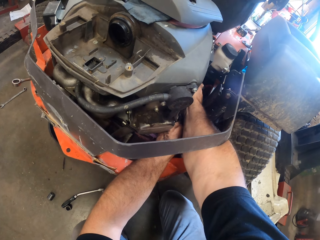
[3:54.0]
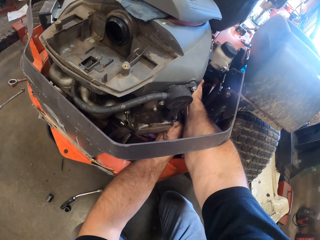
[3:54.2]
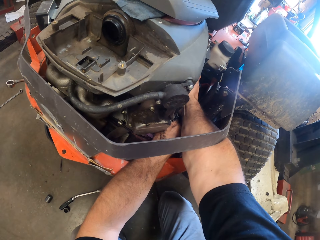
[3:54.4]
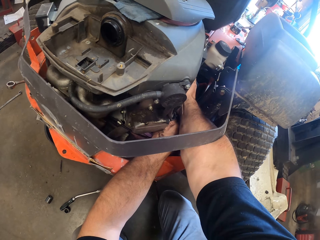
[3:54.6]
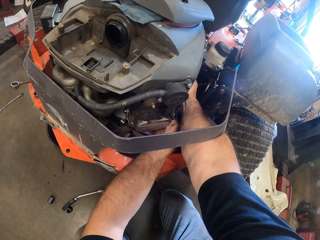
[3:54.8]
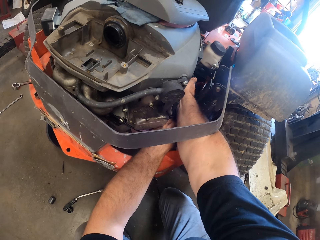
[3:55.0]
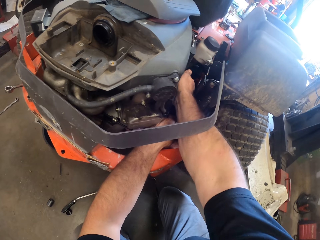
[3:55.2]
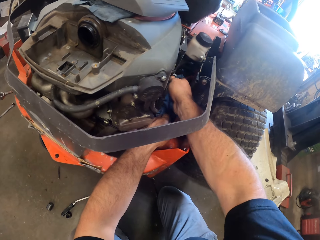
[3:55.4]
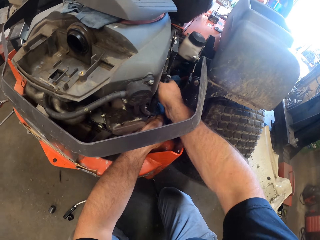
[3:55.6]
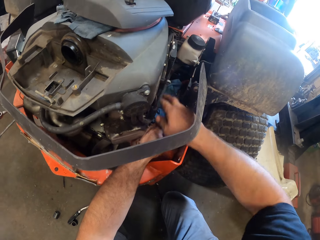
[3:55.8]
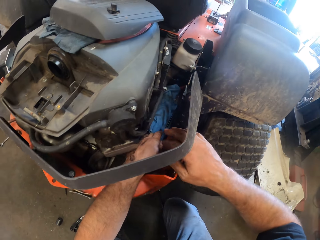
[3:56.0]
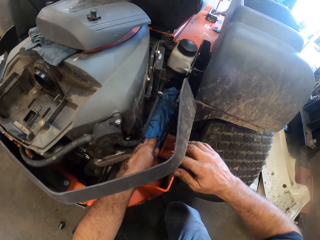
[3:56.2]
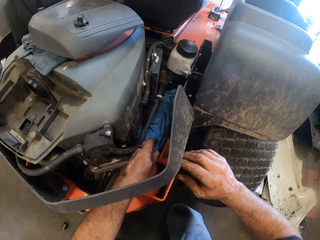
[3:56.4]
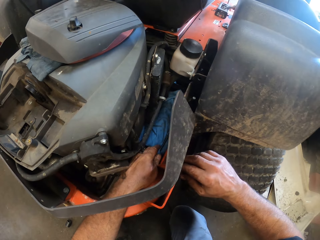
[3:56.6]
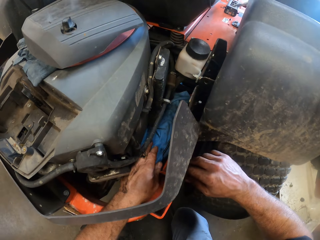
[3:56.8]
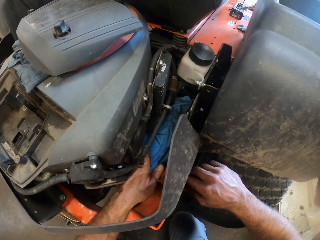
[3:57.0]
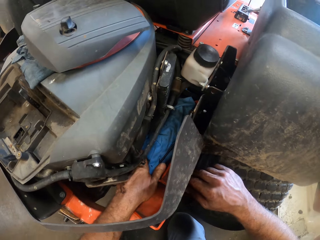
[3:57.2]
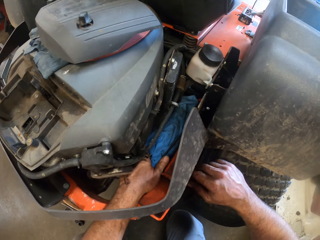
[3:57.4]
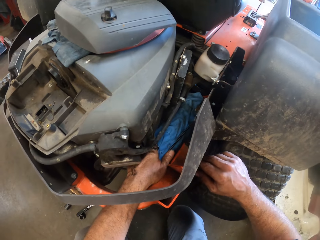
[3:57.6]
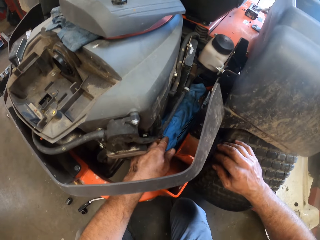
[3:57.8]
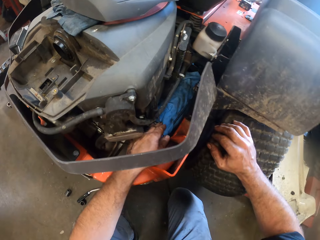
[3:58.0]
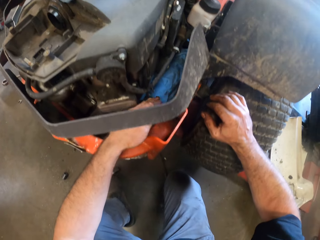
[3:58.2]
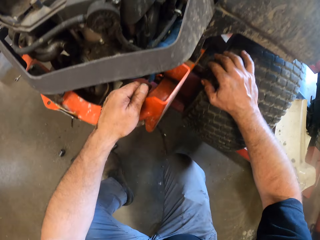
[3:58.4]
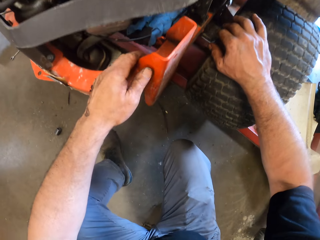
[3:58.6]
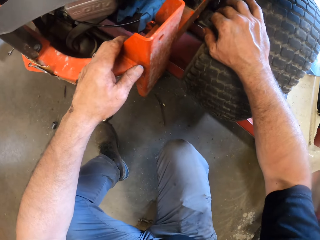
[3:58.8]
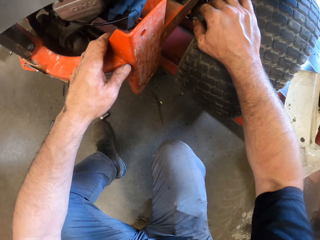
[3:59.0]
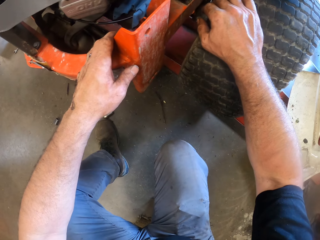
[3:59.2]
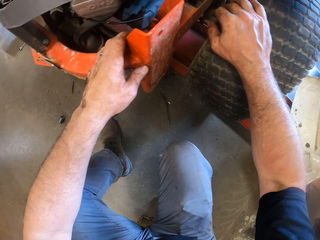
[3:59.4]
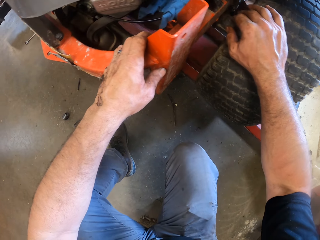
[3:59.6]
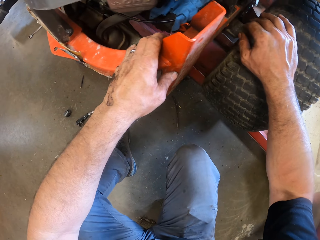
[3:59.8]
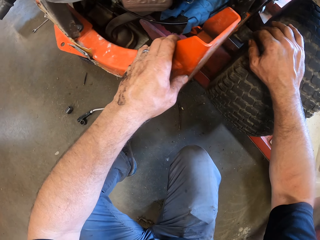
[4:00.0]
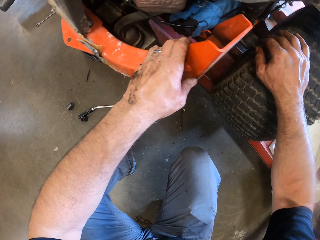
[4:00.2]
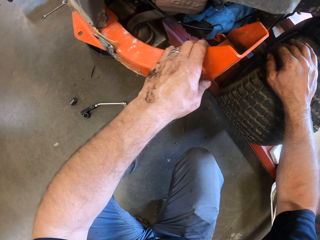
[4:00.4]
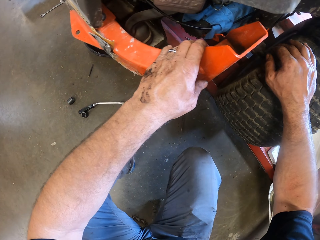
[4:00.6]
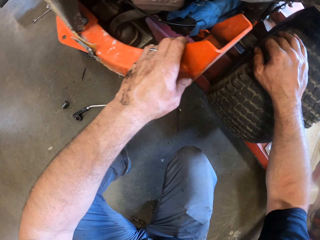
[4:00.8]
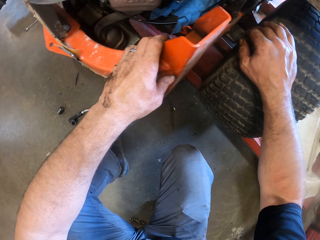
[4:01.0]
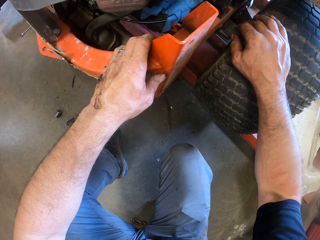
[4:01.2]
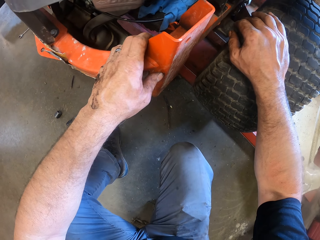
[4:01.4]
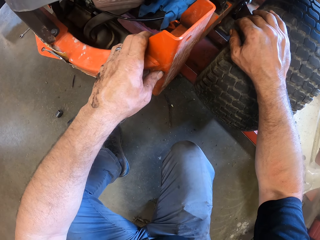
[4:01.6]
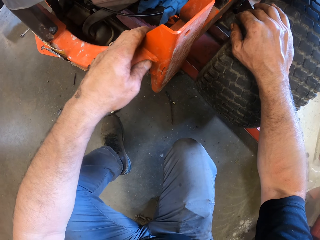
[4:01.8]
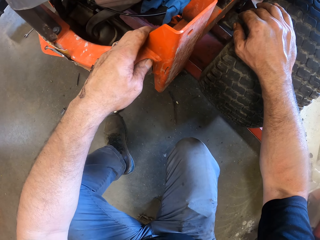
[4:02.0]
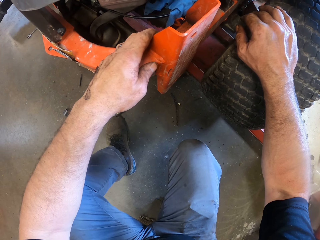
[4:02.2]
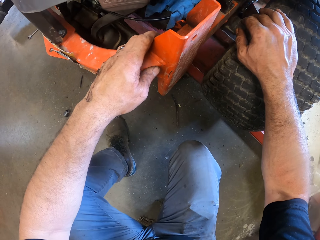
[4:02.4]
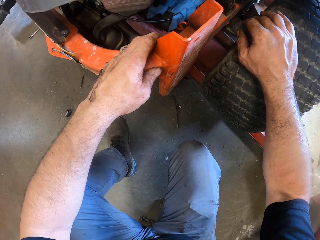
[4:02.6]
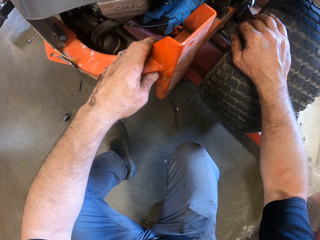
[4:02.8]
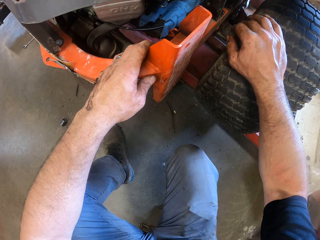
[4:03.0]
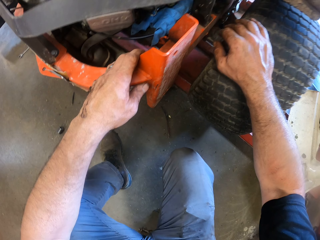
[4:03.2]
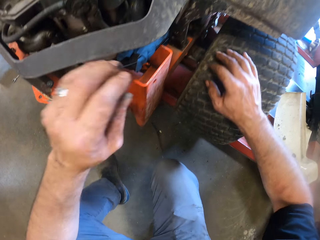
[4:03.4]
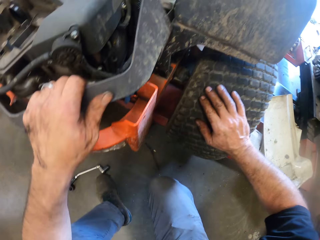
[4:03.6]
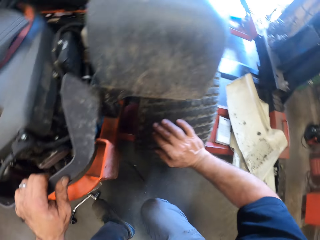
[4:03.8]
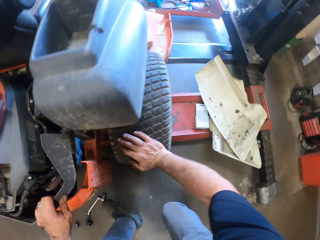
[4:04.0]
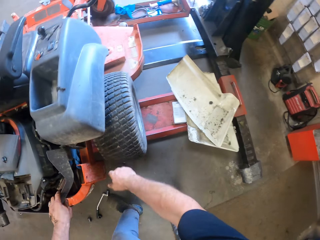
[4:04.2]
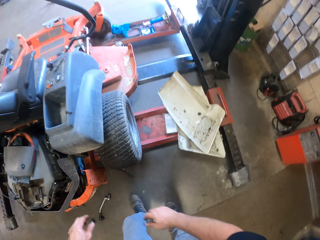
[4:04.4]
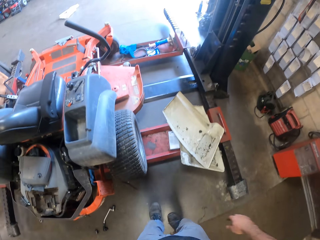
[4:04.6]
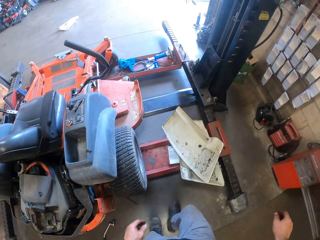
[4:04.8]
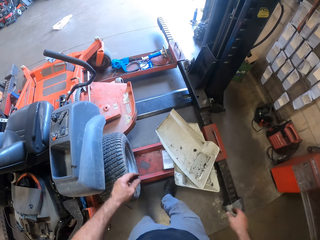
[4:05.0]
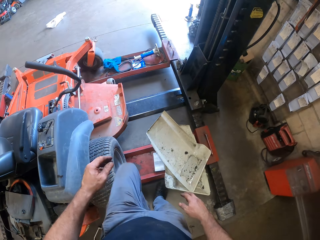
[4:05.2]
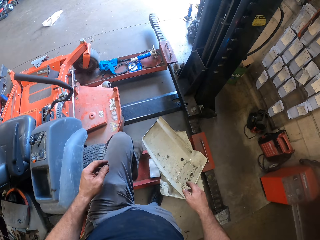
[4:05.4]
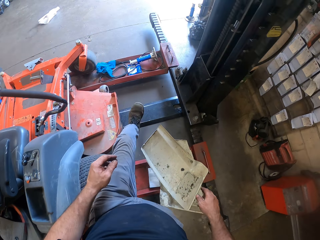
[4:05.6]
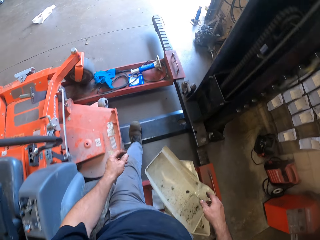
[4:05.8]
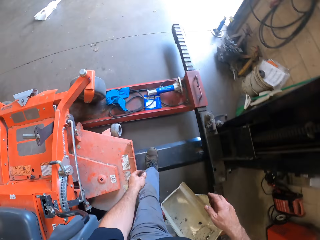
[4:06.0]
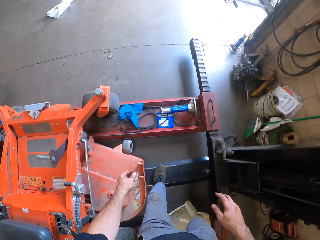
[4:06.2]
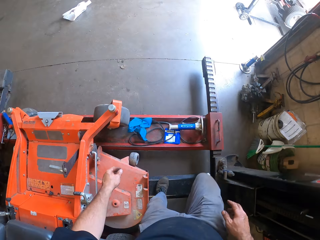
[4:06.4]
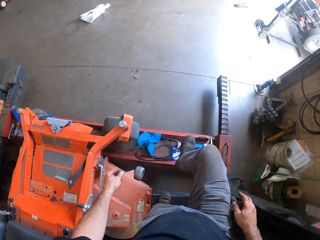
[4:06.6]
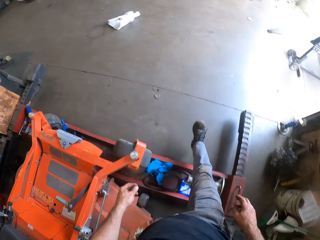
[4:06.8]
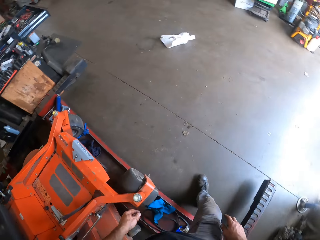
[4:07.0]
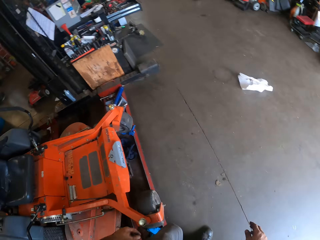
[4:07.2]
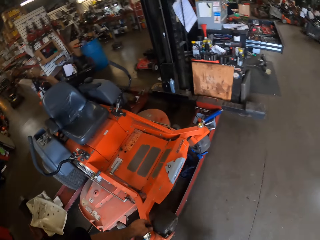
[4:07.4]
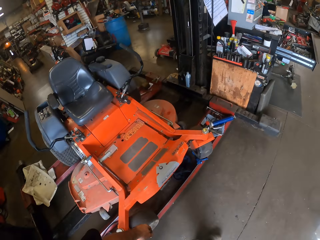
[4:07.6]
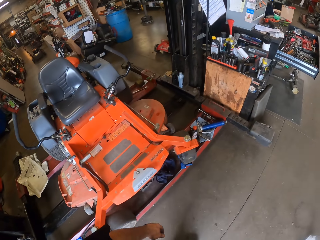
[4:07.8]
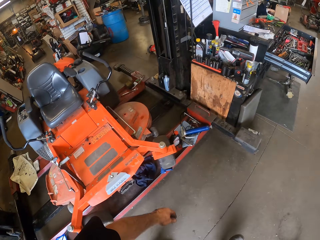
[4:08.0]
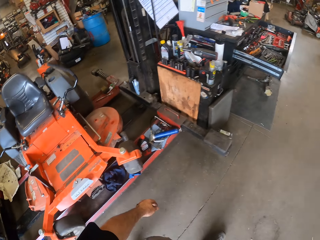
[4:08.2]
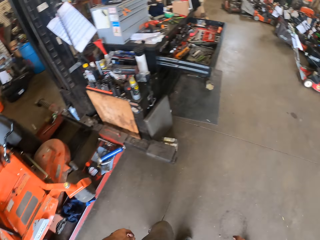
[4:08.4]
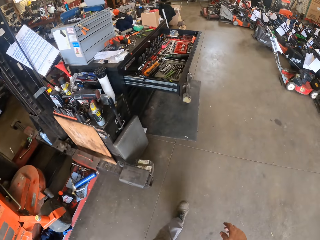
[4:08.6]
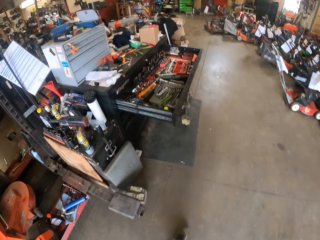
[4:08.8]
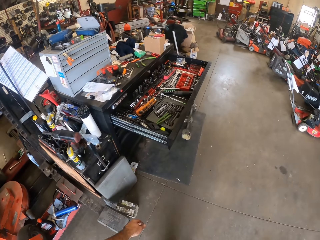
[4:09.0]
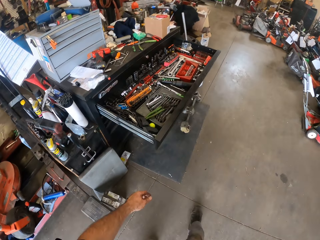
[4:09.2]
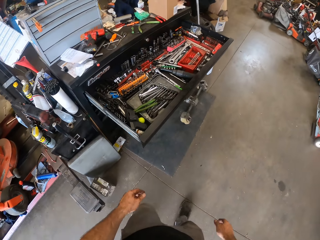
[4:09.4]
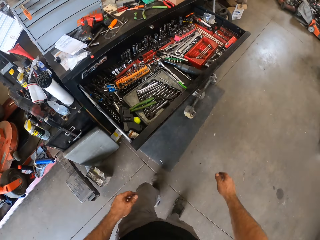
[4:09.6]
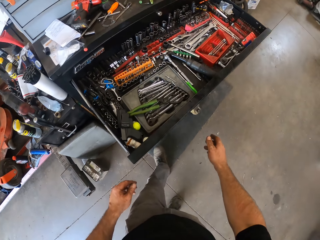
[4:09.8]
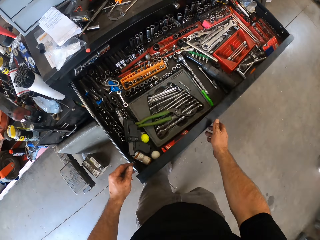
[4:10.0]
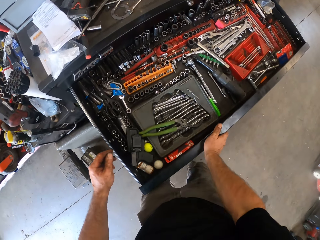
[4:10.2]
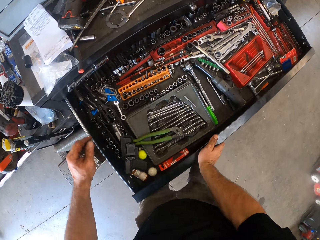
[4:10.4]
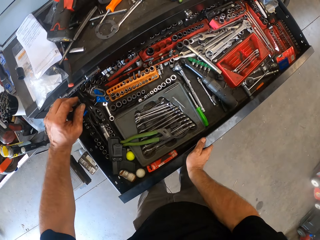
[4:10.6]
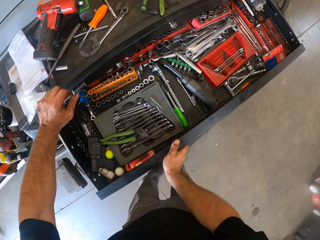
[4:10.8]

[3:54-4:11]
The camera wearer moves his head. He removes both his hands from the lawnmower. He touches a tyre with his left hand. He turns left. He touches the lawnmower with his left hand. He stands upright. He walks round the workshop. He walks towards the table. He closes the drawer with his right hand.

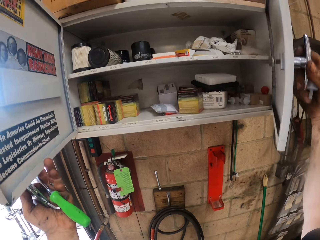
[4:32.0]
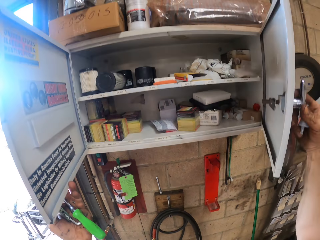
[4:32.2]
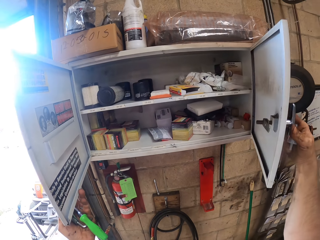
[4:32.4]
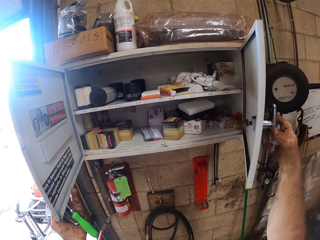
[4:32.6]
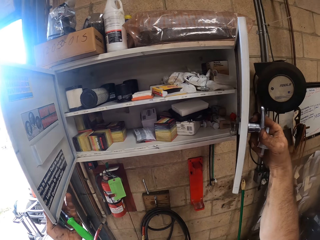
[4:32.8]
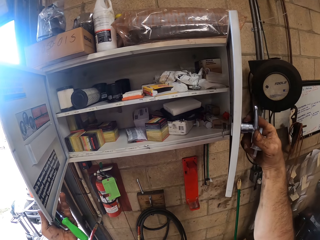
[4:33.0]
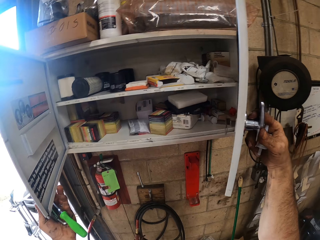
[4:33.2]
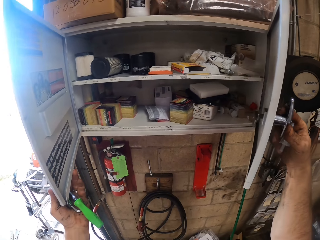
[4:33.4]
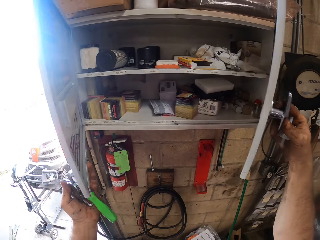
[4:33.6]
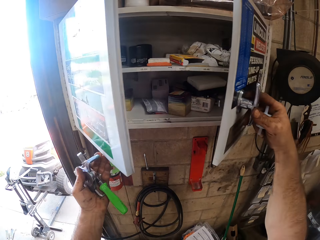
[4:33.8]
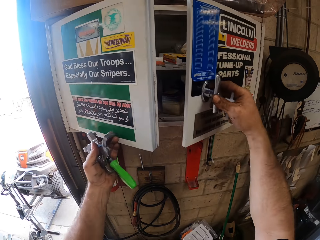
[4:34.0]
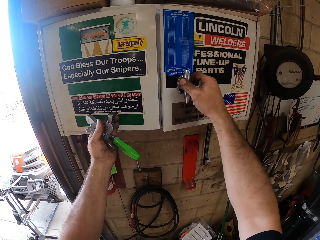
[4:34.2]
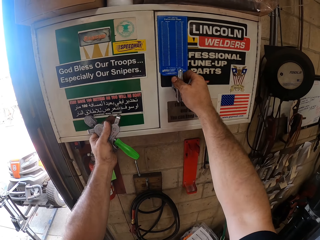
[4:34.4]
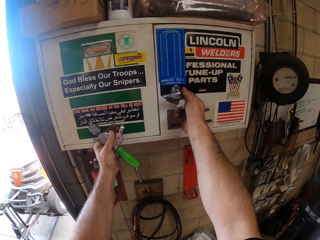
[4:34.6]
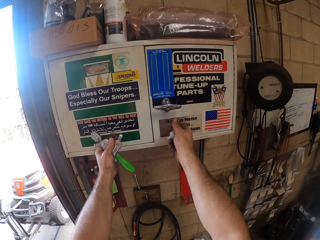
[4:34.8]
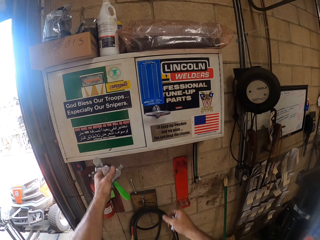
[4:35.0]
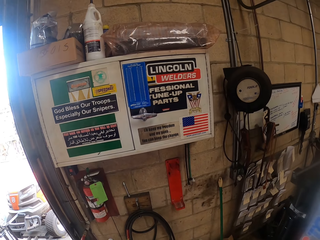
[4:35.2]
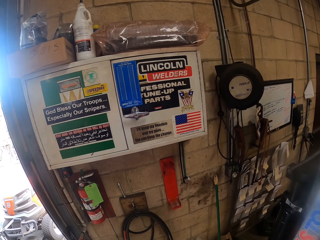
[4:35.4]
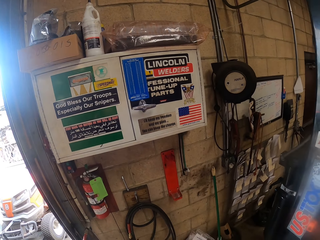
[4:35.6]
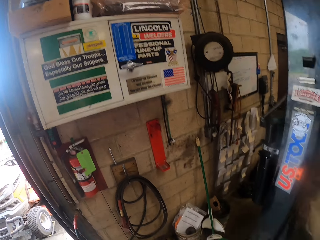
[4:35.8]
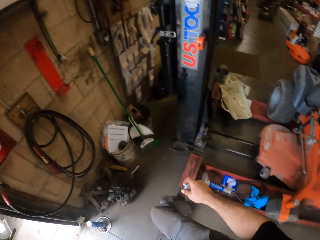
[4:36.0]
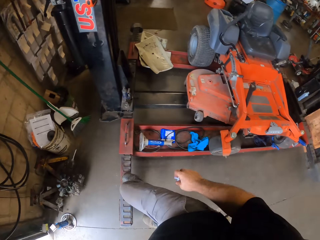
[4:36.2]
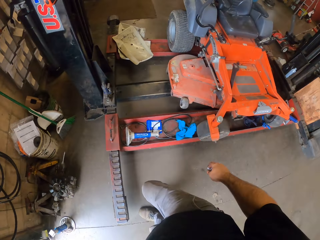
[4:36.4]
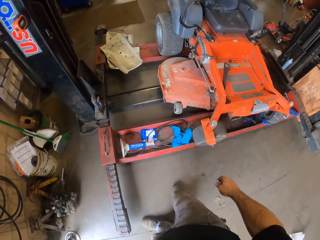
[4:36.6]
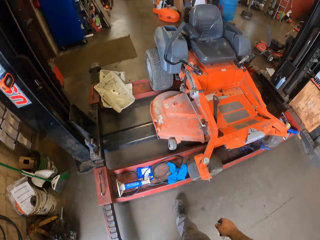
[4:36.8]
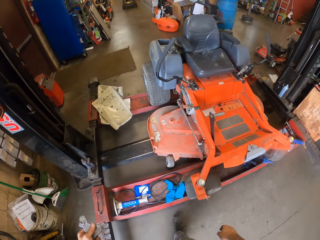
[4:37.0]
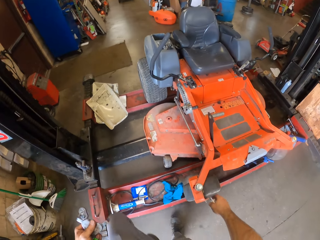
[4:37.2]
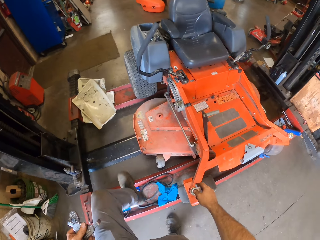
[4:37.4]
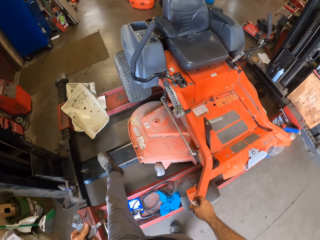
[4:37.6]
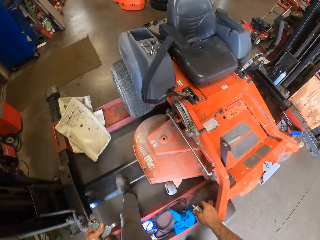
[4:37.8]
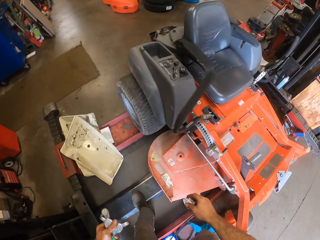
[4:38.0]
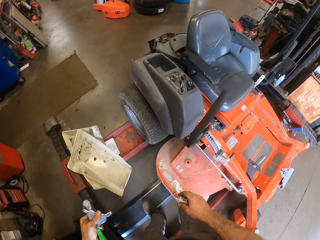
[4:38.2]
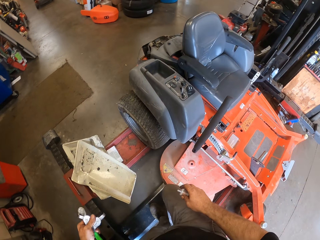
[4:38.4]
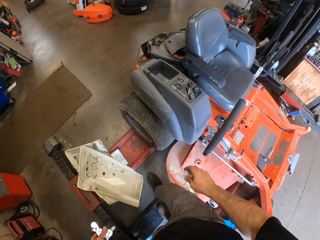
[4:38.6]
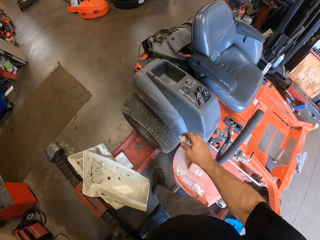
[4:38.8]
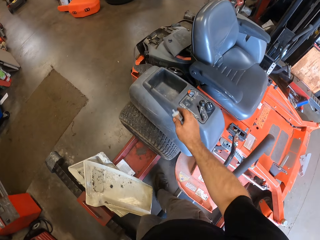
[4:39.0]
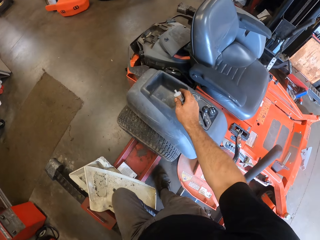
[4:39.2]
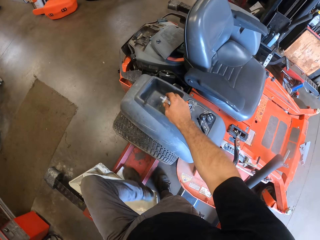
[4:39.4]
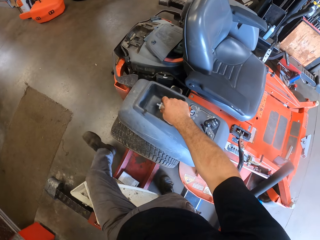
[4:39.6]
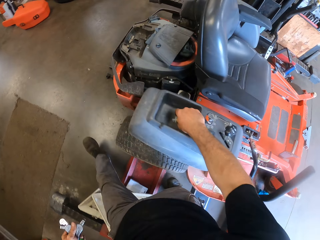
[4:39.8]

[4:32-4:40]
The camera wearer closes the wall cabinet doors with both hands. They turn left. They walk around the lawnmower on the post lift. They walk round the workshop. They drop the fuel pump on the lawnmower.
